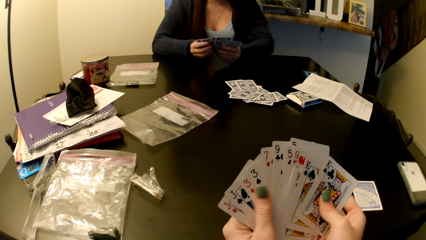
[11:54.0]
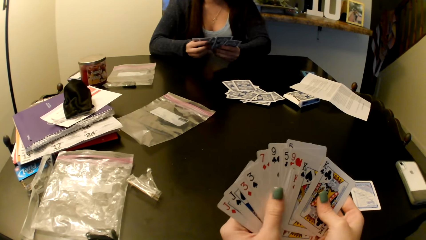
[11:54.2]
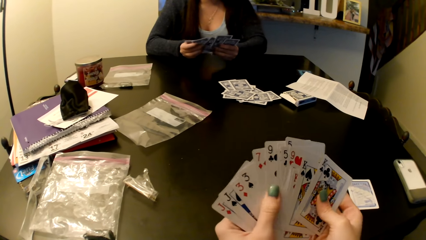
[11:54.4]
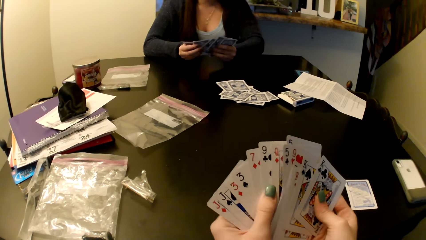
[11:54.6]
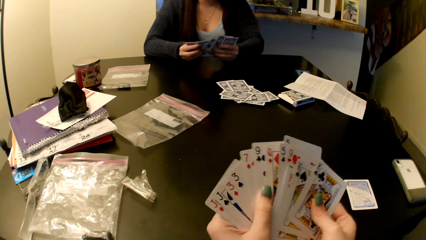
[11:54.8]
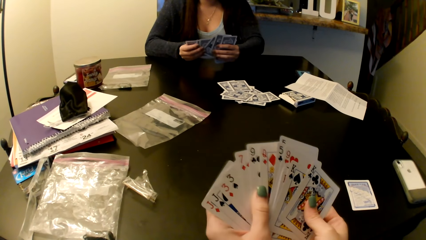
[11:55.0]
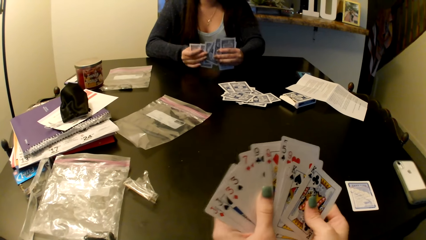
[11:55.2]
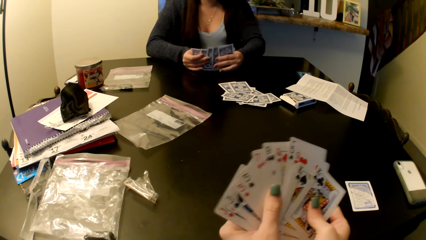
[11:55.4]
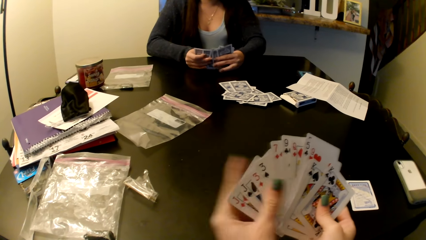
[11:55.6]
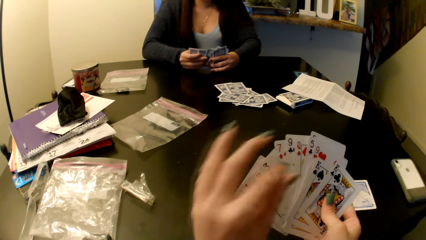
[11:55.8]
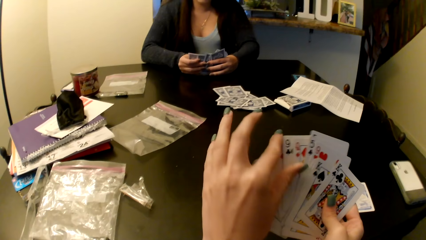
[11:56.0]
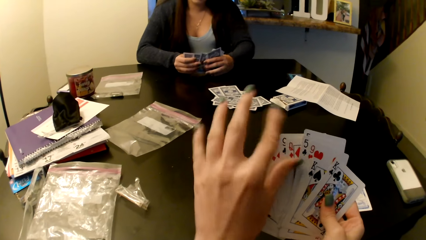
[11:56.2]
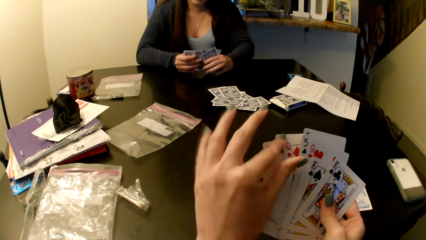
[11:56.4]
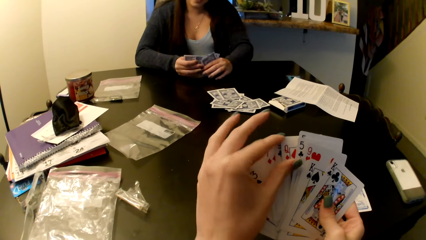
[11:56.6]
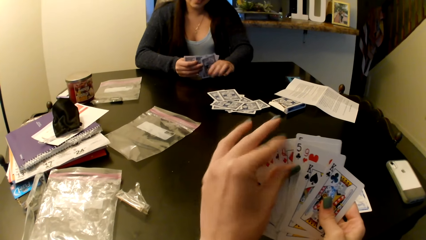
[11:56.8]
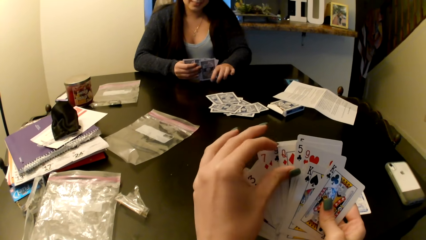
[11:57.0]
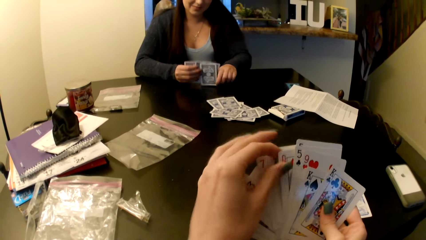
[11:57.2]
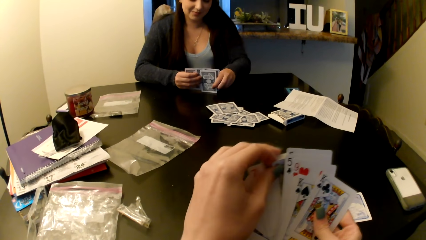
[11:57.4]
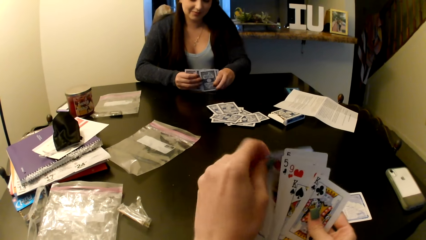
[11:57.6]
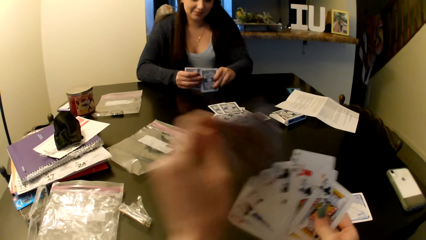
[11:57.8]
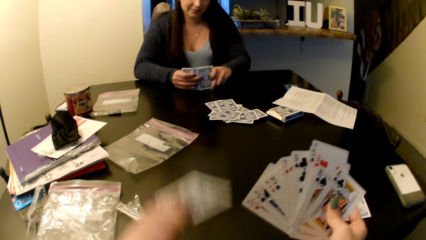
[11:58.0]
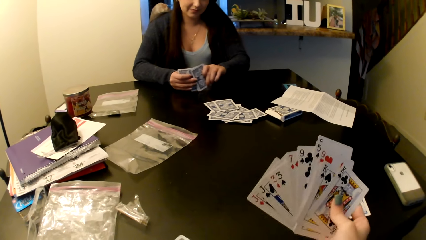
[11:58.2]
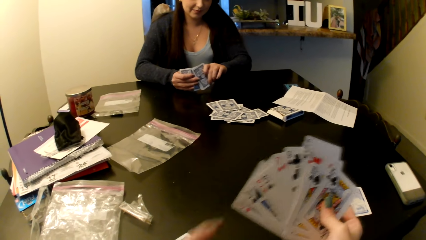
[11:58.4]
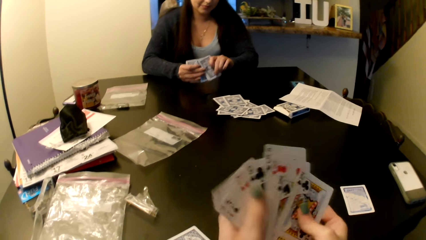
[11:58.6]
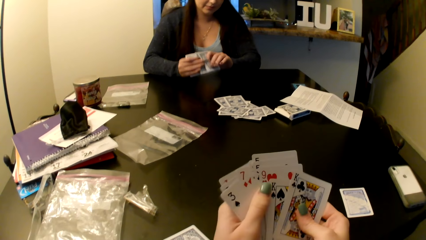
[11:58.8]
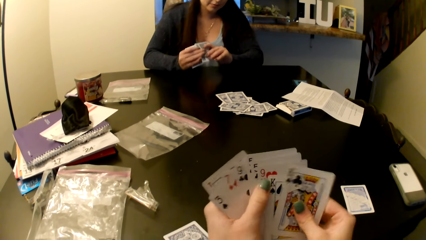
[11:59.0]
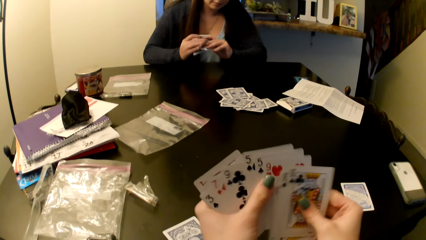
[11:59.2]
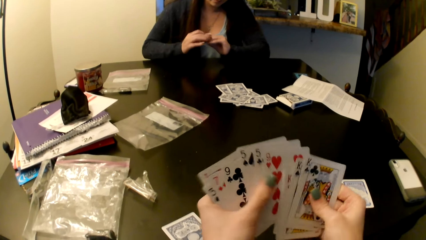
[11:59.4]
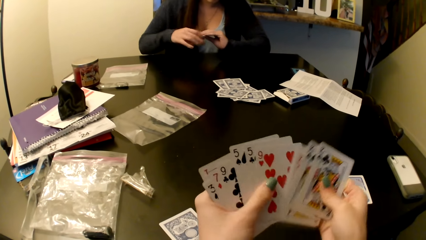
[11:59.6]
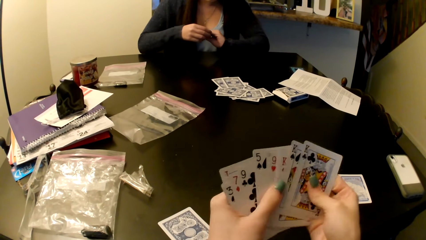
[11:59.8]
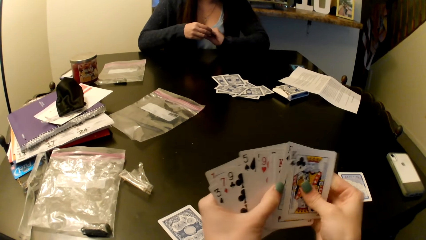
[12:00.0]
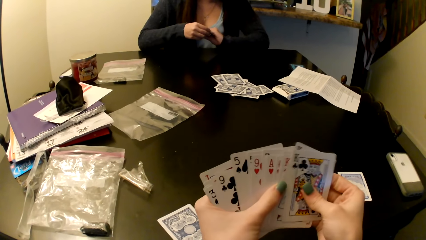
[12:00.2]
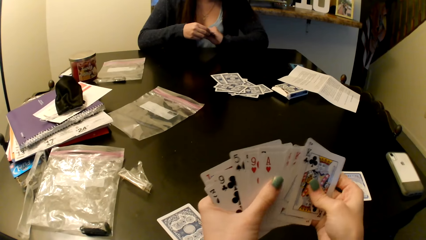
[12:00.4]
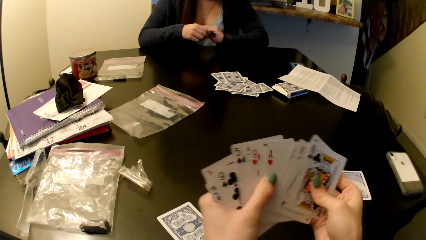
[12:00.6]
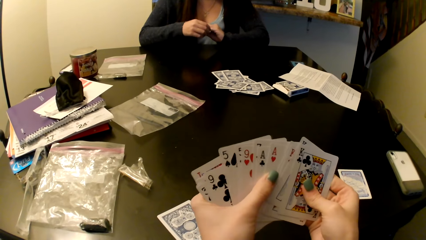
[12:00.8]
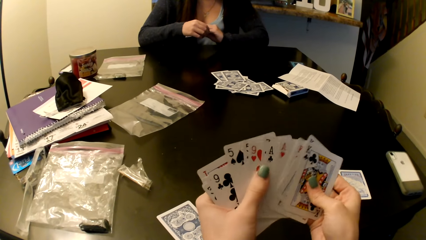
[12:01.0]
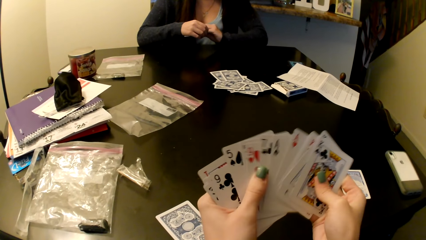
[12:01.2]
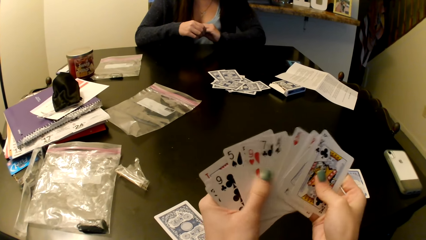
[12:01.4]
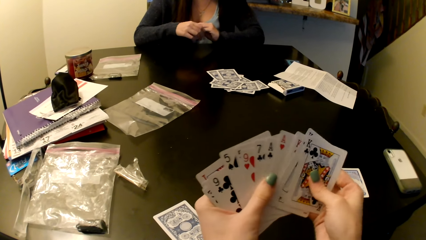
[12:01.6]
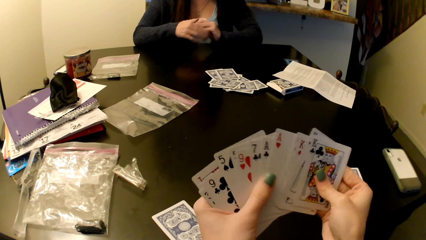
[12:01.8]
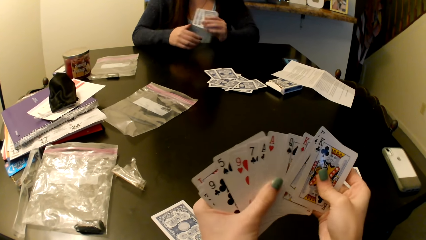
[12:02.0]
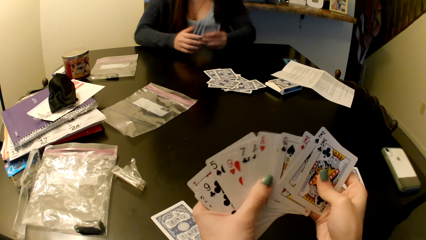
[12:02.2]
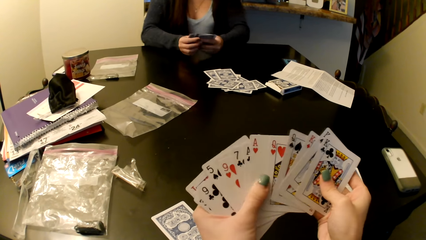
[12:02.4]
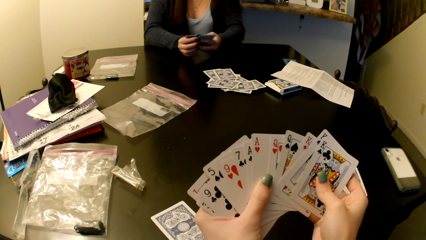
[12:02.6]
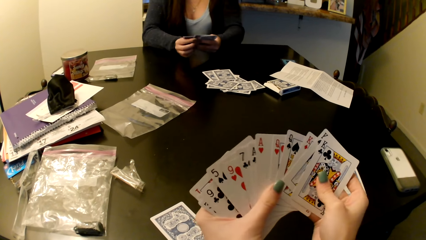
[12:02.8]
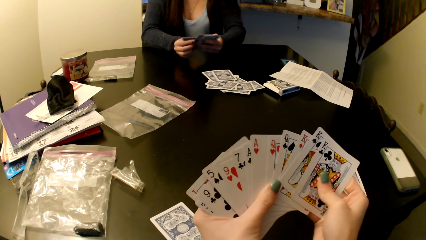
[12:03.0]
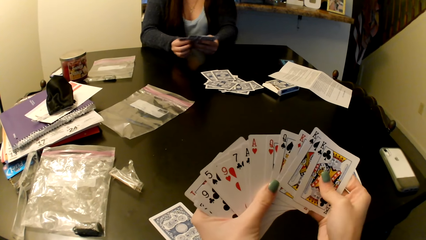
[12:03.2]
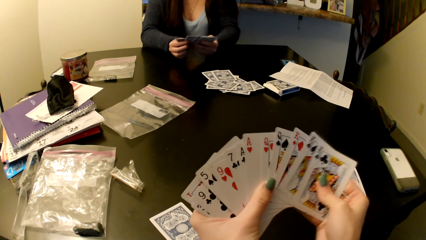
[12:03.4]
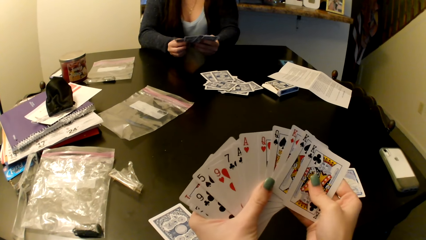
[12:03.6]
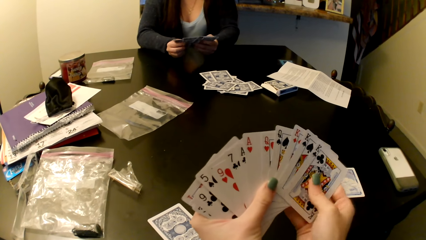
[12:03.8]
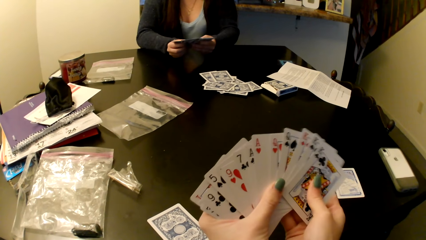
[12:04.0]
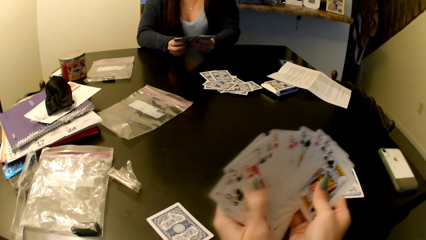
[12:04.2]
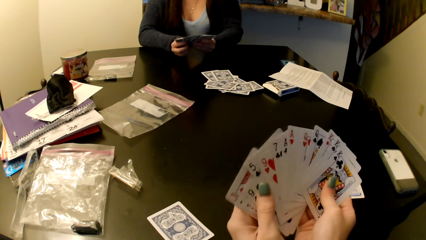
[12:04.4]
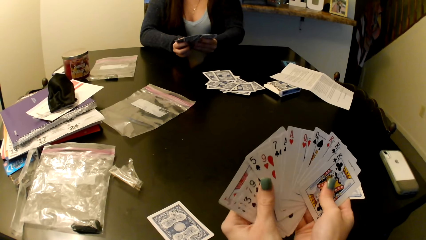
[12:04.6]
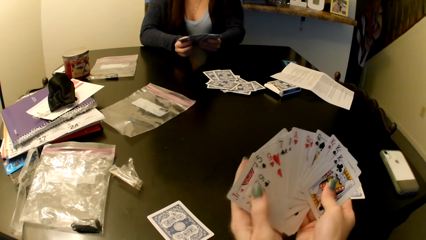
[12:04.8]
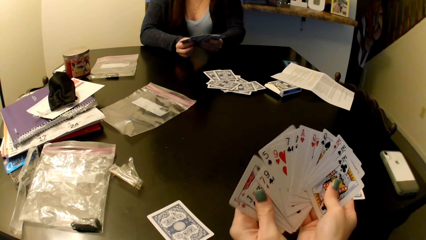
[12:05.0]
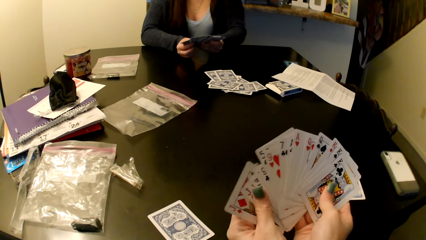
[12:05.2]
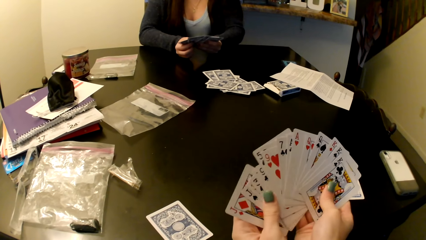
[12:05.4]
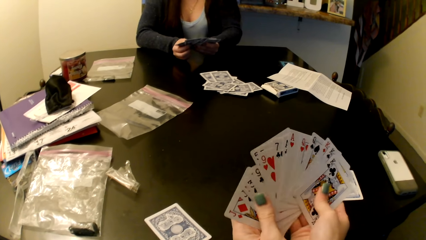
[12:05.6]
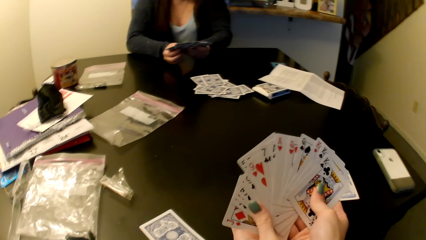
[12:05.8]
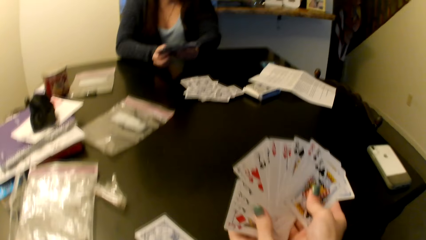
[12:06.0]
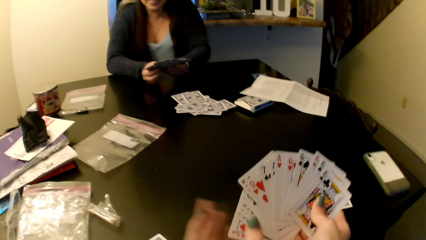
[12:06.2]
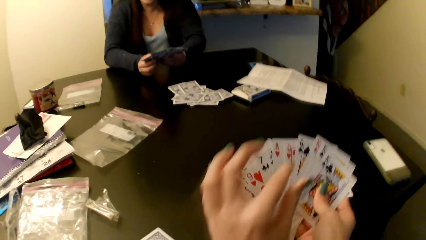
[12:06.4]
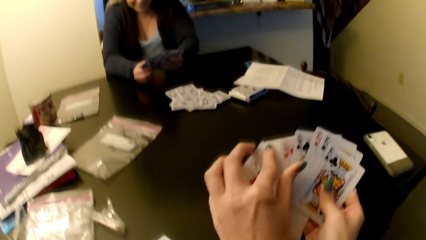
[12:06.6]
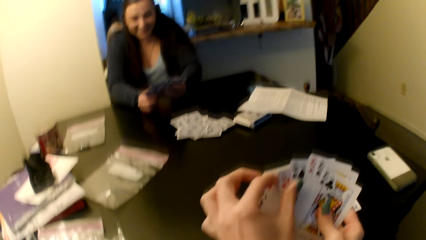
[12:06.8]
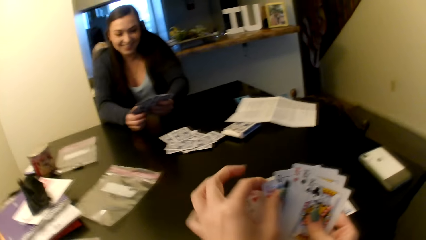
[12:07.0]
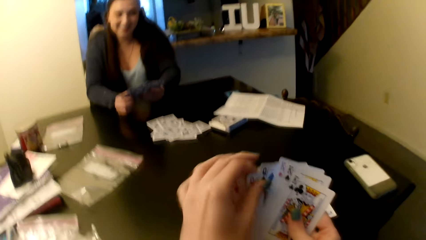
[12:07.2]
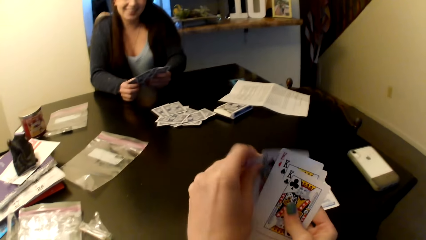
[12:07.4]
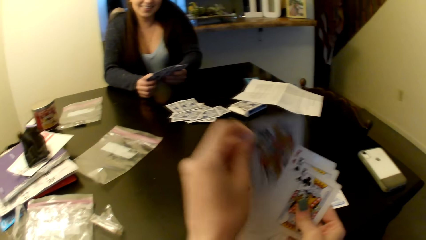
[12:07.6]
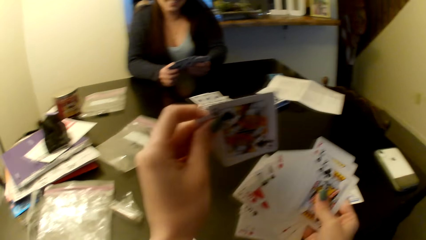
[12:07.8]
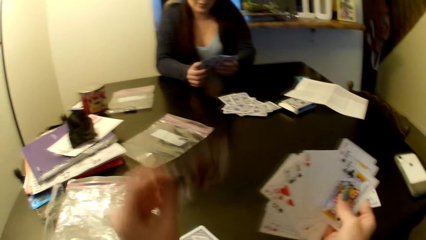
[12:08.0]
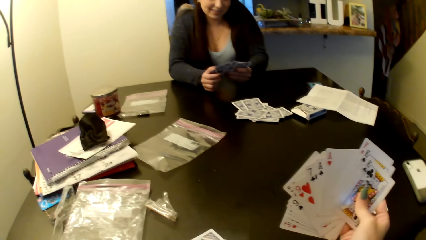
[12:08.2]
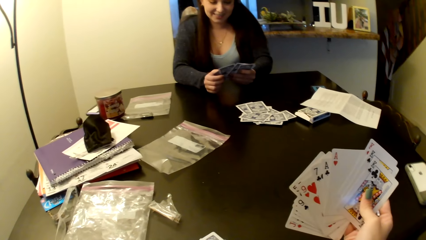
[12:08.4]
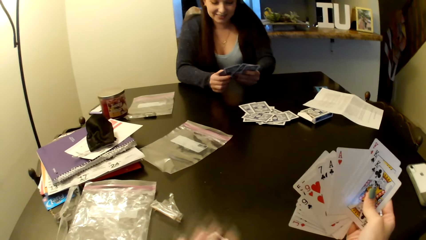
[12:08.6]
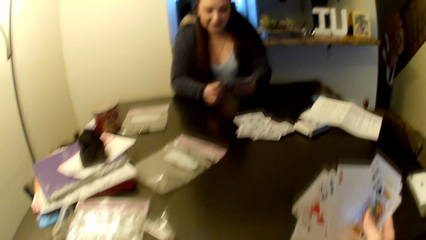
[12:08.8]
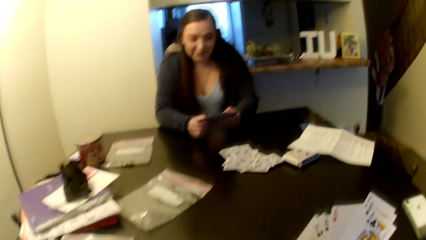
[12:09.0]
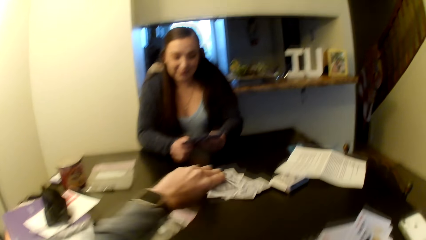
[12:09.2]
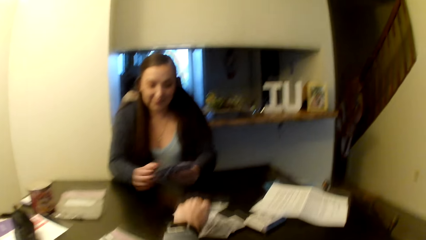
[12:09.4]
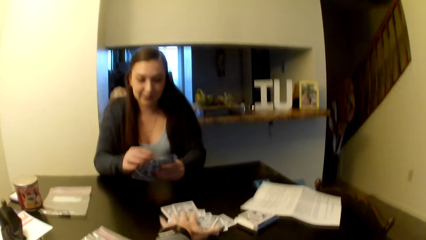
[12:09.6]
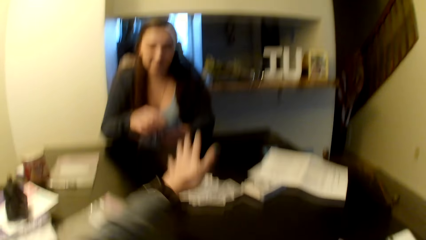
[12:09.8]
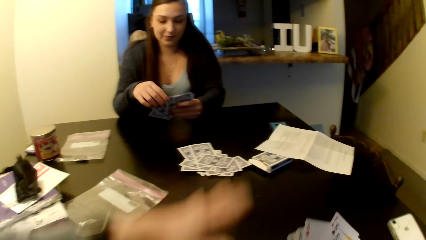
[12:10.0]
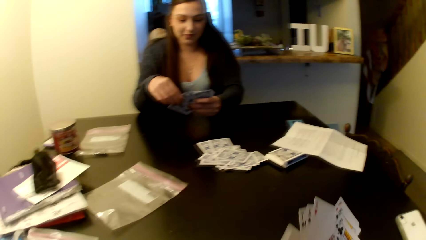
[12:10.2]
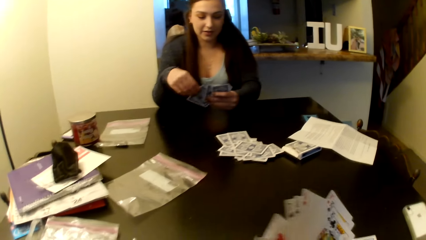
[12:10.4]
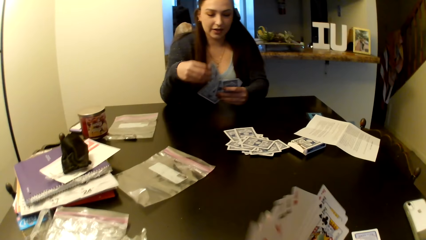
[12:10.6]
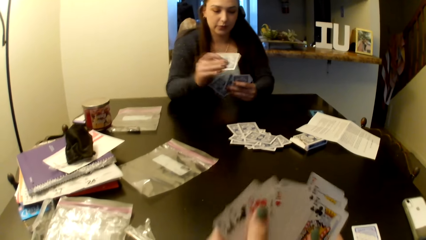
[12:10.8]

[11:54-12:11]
The camera wearer puts cards on the table. They put a card on the table. They put the cards on the middle of the table.
